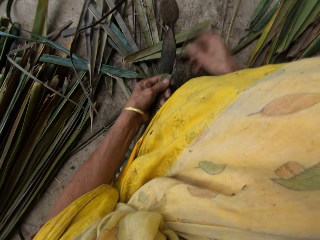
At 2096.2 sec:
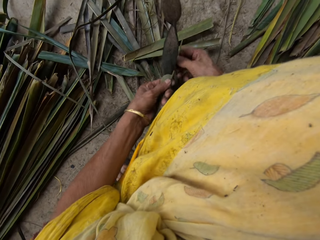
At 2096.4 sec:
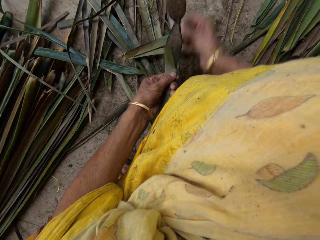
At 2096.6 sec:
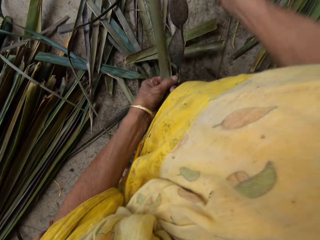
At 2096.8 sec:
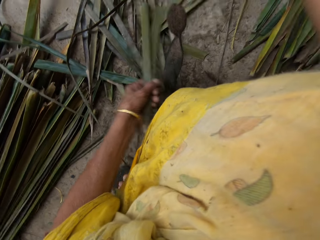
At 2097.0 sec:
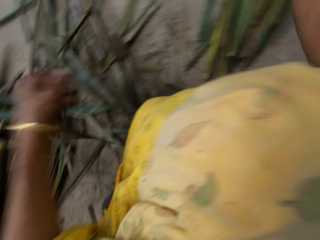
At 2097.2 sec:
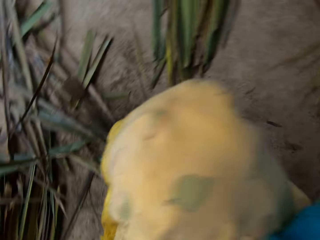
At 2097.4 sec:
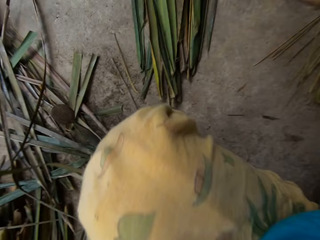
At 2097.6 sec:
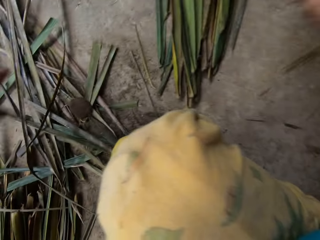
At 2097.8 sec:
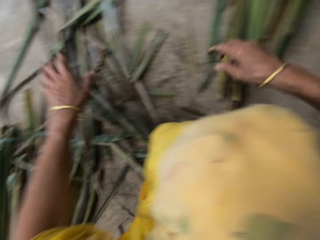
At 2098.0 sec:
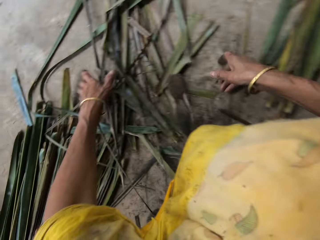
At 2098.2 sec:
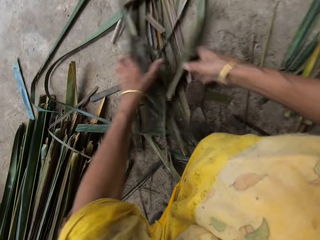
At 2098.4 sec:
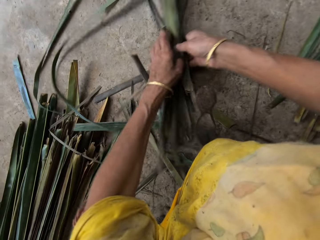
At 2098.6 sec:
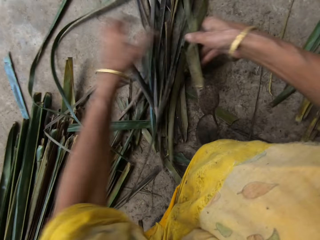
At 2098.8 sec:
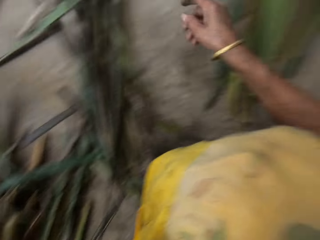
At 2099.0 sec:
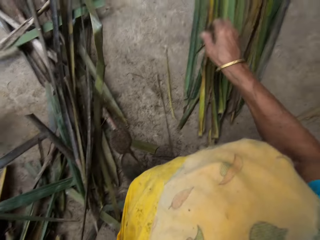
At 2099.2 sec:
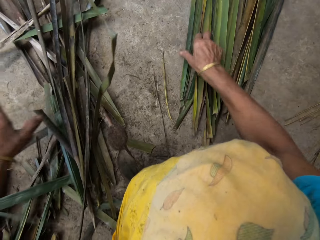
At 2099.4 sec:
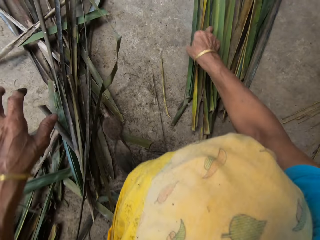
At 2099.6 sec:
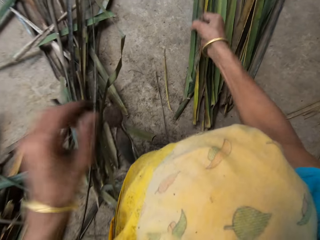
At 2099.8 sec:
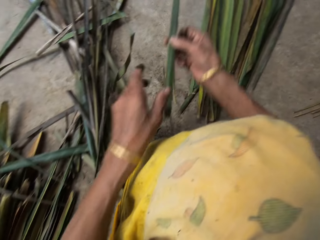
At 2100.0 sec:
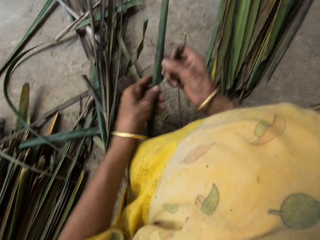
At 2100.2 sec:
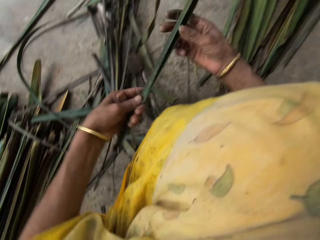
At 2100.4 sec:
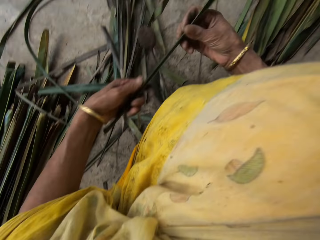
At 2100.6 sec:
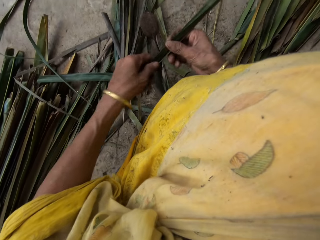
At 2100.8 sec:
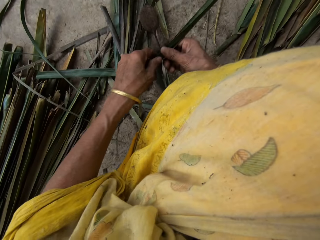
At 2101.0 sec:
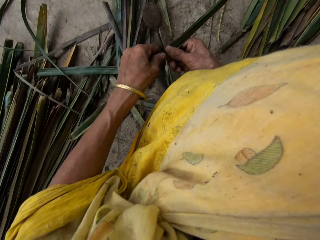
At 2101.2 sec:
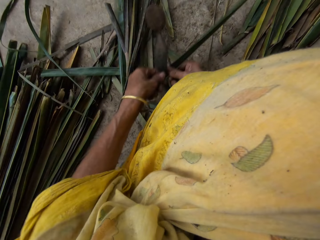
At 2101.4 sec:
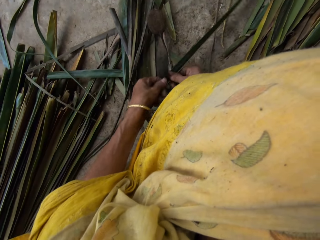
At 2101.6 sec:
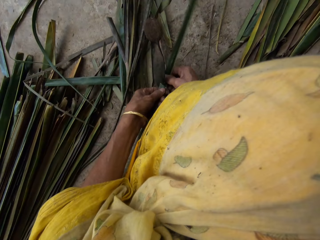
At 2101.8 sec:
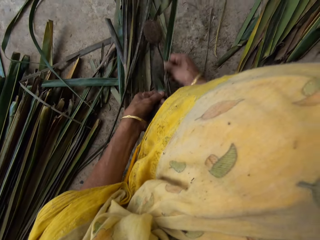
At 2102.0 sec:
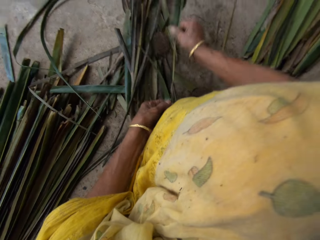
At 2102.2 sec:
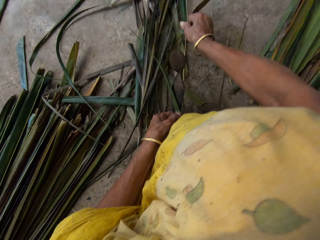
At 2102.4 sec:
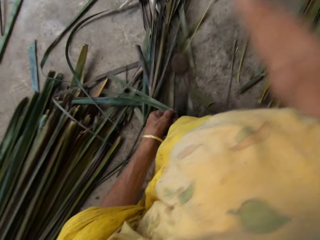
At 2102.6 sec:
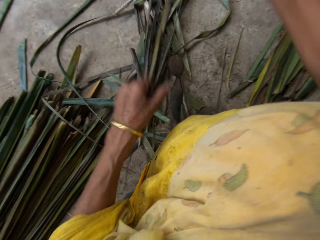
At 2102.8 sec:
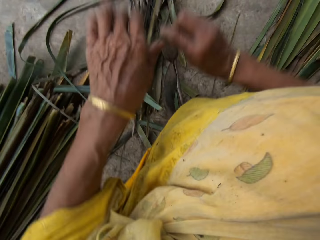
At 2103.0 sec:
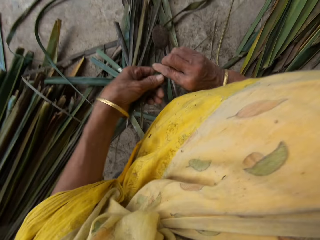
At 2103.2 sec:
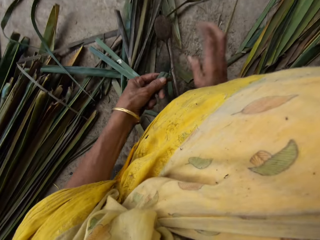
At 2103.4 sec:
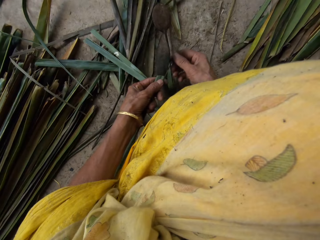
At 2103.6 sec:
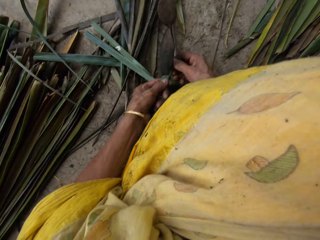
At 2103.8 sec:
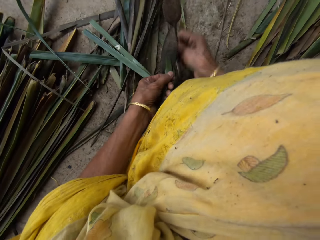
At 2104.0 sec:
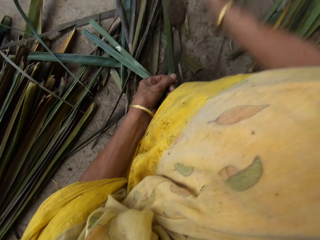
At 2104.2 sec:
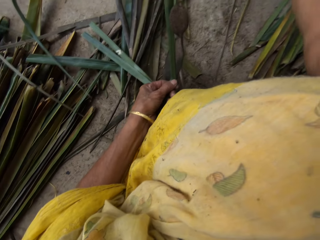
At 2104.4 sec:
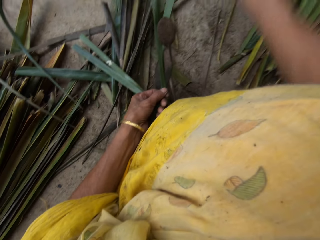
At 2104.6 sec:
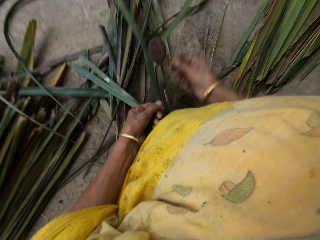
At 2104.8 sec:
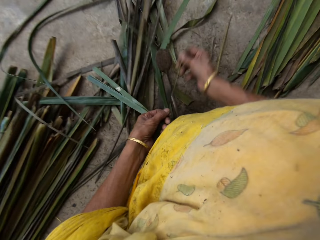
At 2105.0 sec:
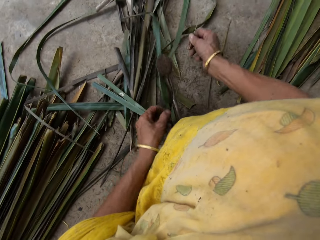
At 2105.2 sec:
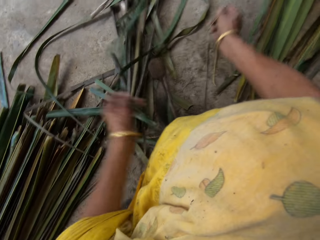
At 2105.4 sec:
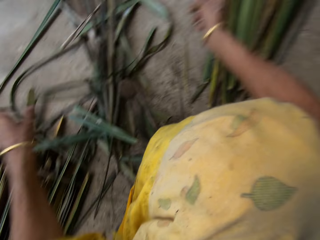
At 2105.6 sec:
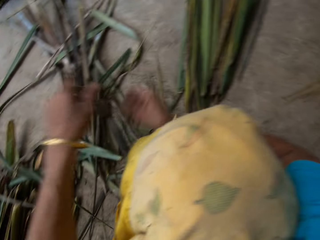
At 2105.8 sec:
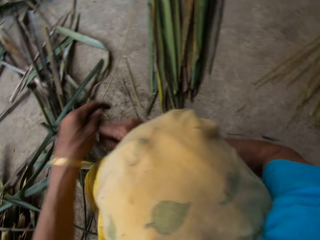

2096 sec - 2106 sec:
The camera wearer puts the piece of something down. They hold the leaves. They take another leaf from the floor. They hold the leaf. They remove the twine from the leaf. They cut the leaf with the knife.

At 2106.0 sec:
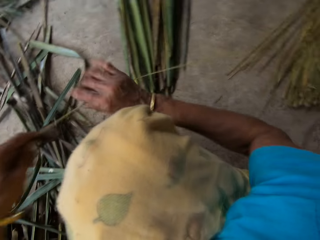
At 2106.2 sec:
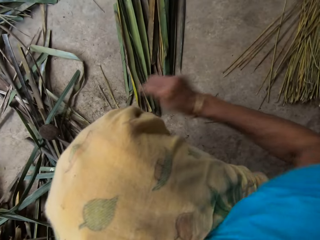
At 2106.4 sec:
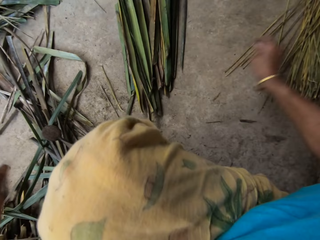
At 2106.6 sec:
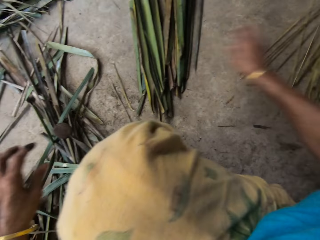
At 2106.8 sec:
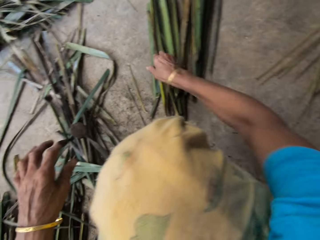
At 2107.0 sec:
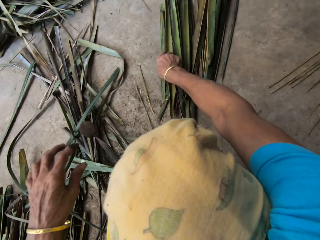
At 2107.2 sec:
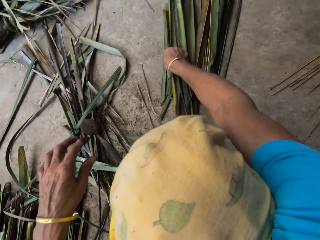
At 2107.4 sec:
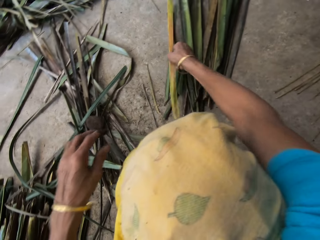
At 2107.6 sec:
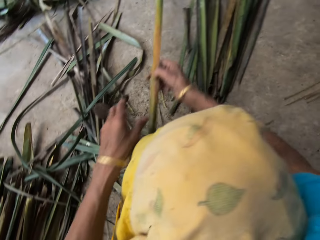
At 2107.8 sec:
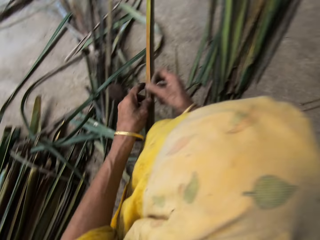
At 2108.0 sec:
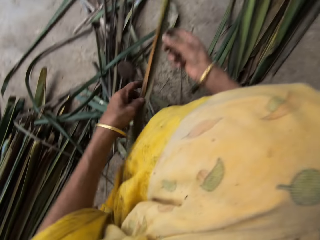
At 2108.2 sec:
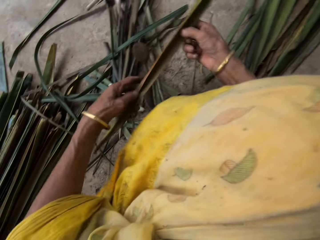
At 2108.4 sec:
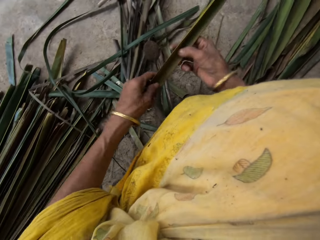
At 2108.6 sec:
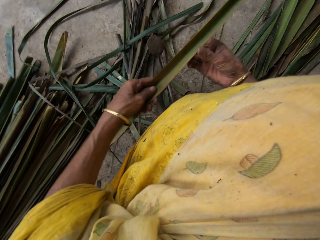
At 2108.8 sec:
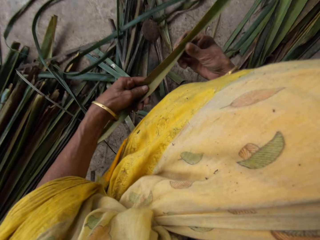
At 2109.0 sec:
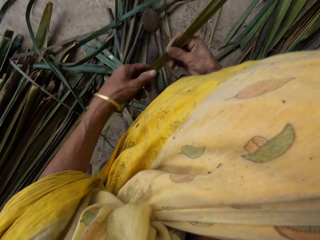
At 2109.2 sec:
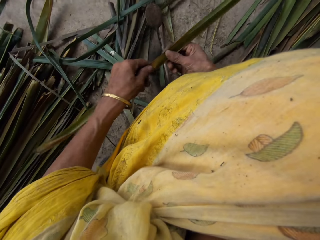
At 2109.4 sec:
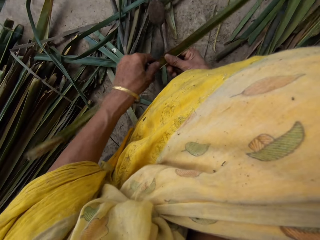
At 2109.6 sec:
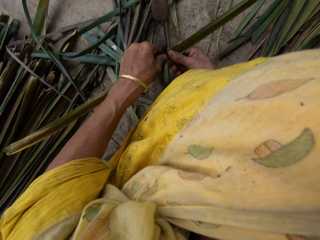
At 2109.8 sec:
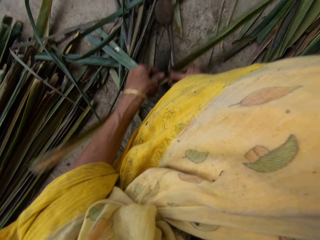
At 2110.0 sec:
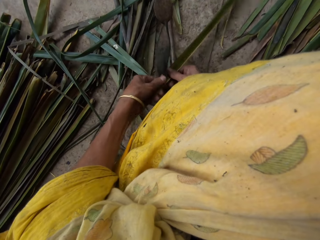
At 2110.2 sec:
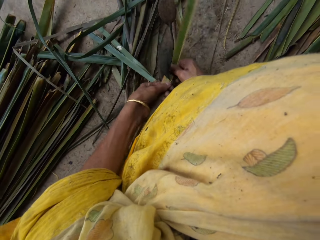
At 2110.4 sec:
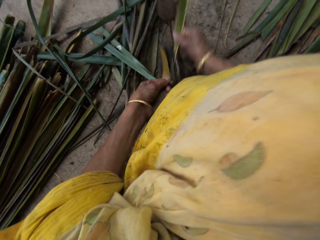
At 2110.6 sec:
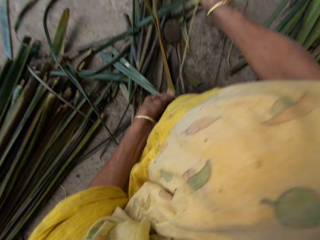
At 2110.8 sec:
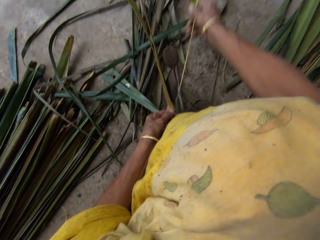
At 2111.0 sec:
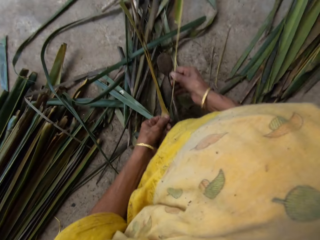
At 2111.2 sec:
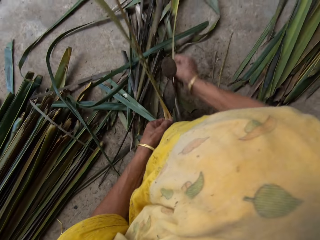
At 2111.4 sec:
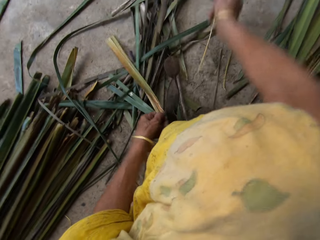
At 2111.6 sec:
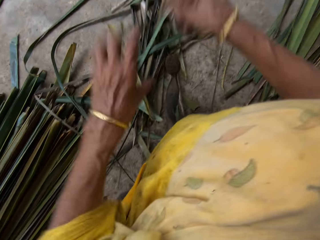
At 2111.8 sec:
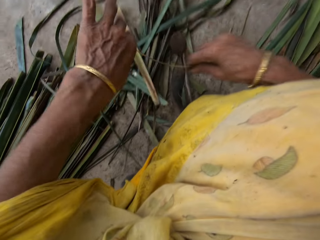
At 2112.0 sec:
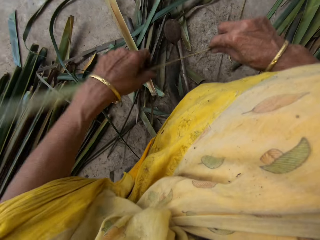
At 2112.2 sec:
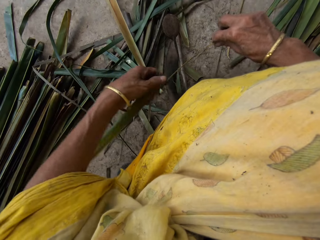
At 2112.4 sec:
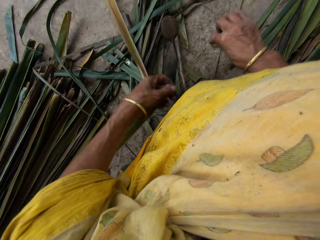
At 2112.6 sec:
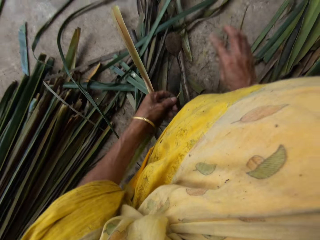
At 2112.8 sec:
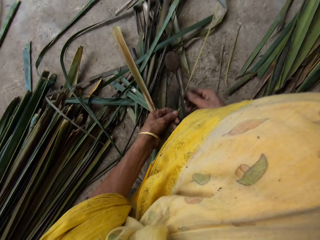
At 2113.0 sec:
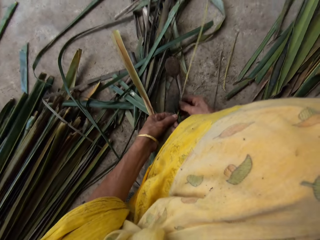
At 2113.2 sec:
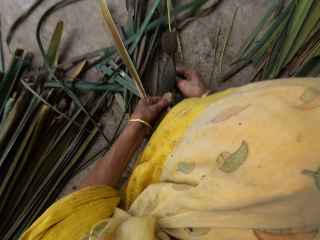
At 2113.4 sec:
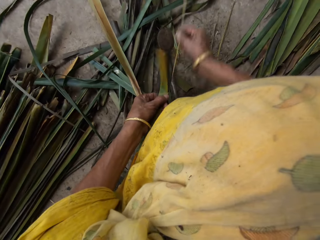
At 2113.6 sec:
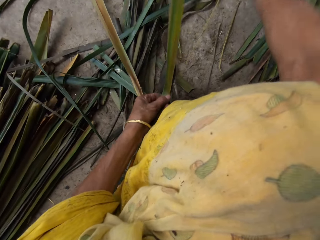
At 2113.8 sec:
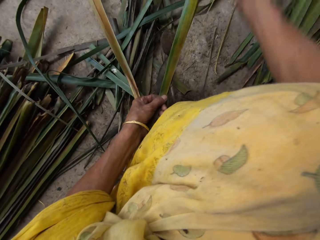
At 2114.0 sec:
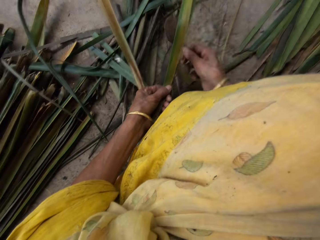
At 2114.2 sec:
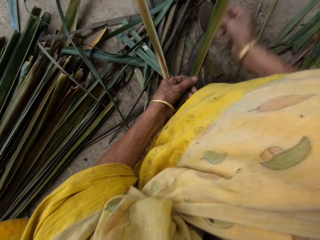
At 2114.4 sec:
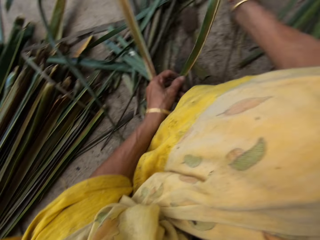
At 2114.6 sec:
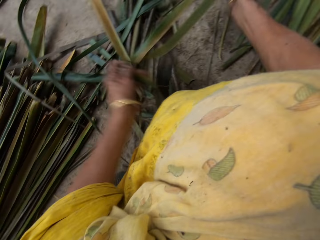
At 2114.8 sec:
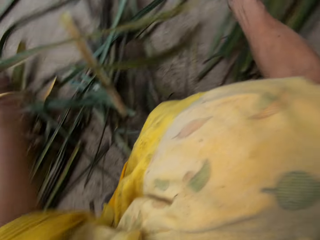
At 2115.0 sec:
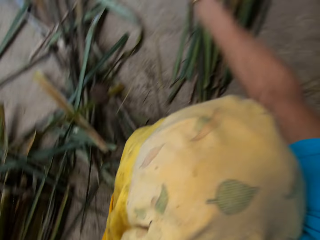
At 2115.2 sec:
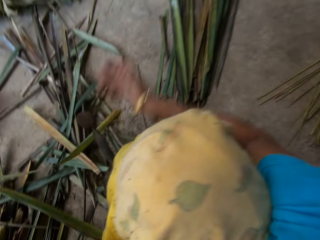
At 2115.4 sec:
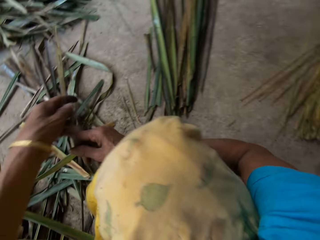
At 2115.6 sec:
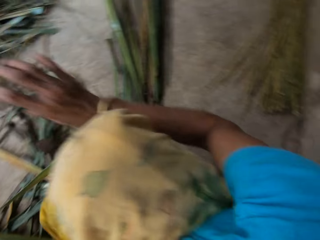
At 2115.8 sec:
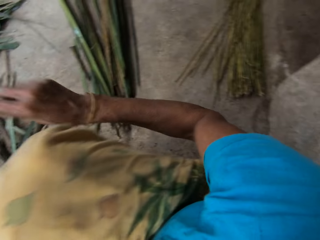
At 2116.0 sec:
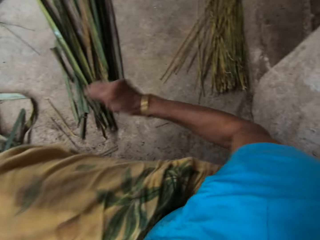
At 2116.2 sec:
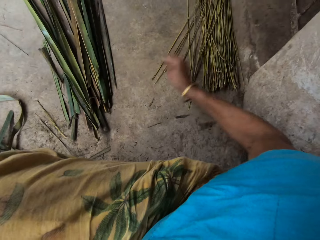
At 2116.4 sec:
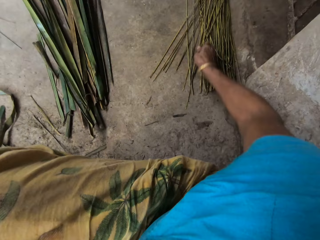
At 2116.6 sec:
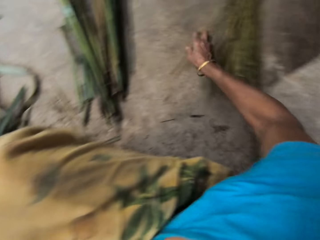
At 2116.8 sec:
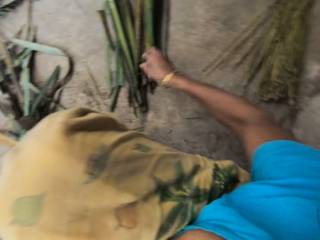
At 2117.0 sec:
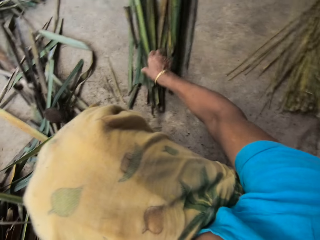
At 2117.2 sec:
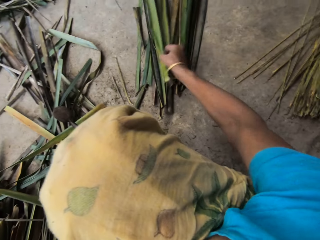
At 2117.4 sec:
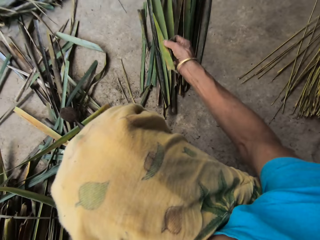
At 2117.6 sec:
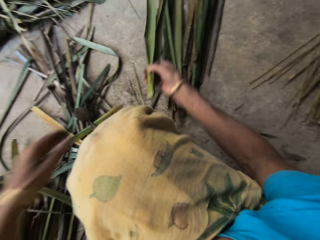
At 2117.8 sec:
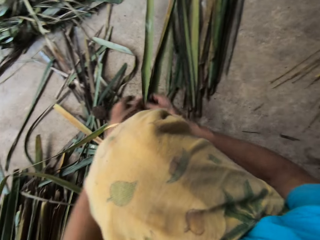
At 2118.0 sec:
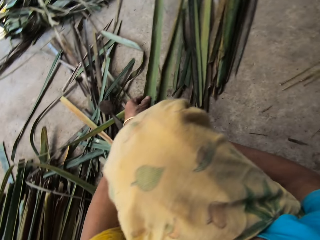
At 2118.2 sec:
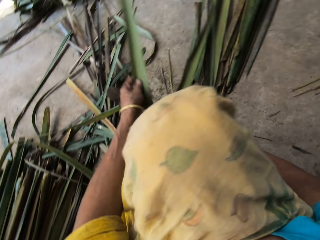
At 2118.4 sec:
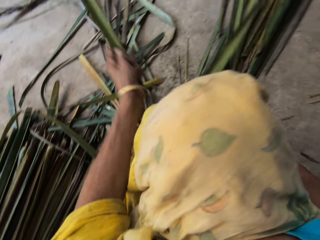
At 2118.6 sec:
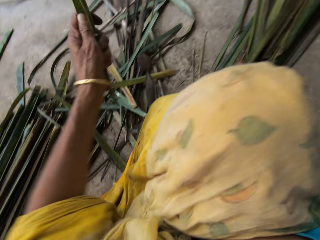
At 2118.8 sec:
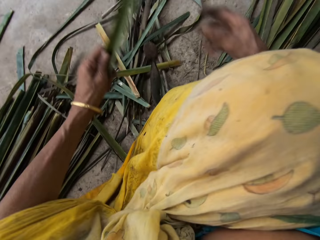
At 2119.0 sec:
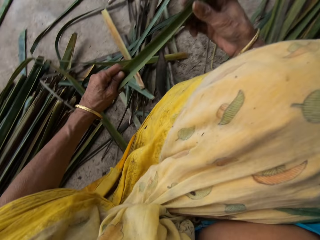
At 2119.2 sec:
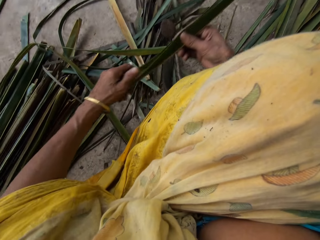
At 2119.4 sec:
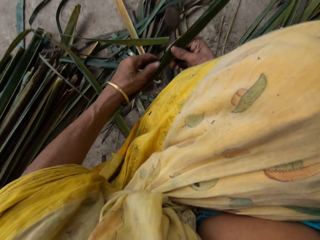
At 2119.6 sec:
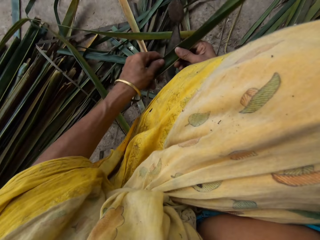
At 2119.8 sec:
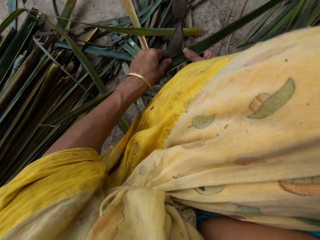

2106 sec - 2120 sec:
The camera wearer drops the twine on a pile of others on the floor. They take another leaf from the floor. They hold the leaf. They remove the twine from the leaf. They cut the leaf with the knife. They drop the twine on the pile of others on the floor. They take another leaf from the floor. They hold the leaf.
